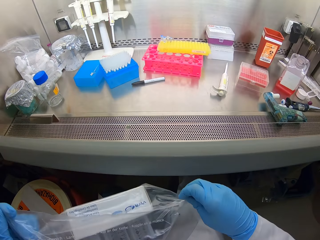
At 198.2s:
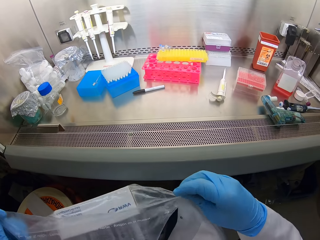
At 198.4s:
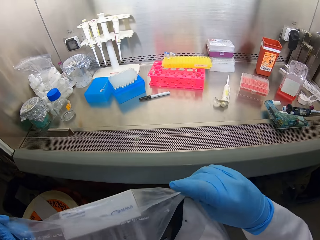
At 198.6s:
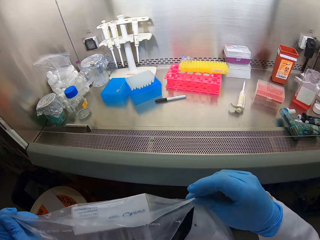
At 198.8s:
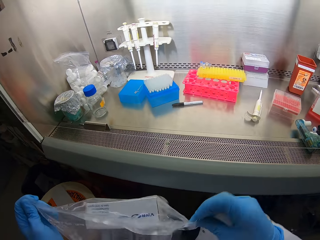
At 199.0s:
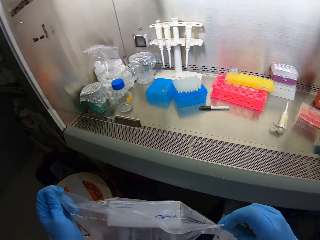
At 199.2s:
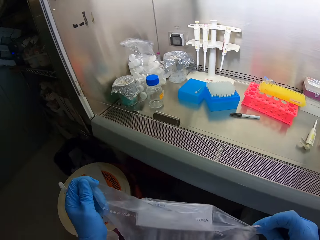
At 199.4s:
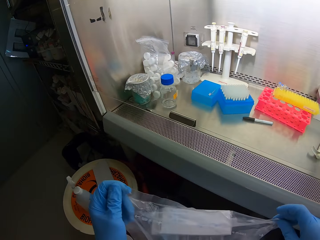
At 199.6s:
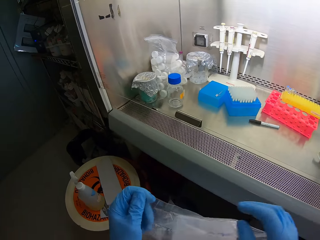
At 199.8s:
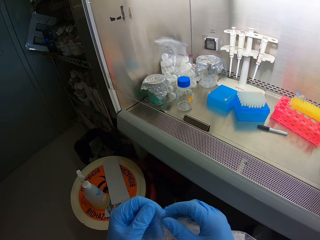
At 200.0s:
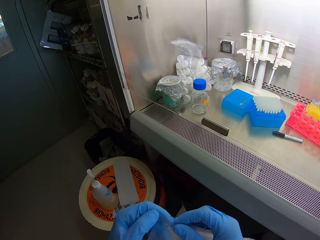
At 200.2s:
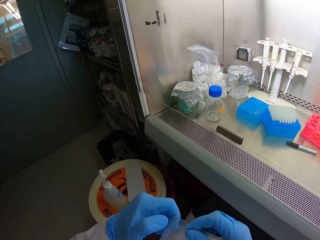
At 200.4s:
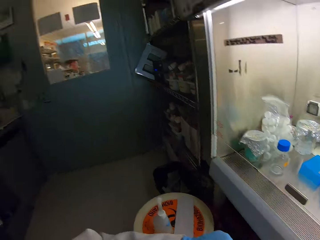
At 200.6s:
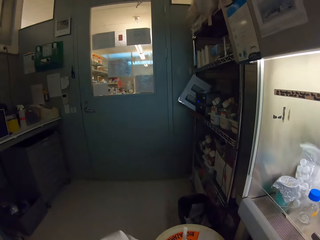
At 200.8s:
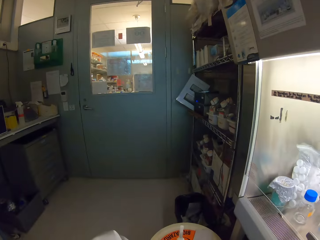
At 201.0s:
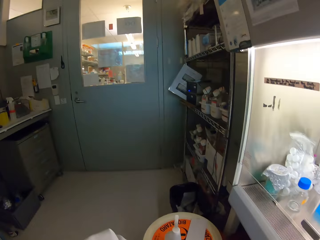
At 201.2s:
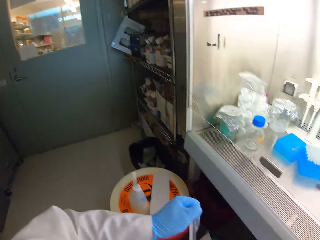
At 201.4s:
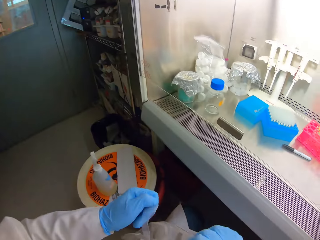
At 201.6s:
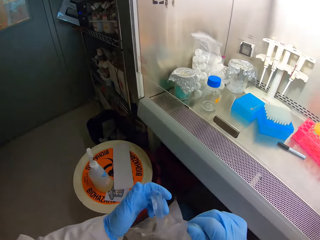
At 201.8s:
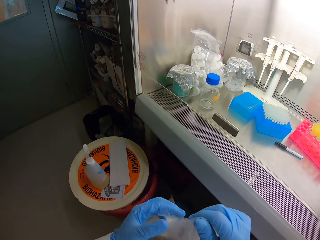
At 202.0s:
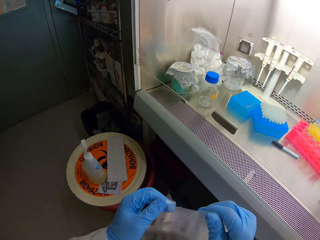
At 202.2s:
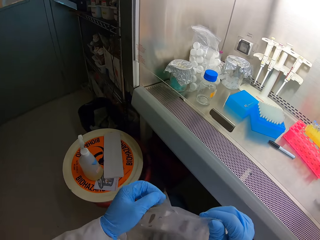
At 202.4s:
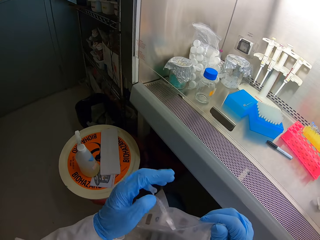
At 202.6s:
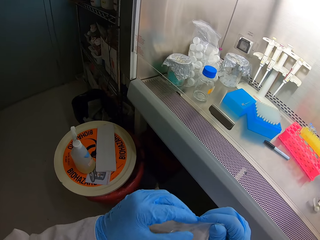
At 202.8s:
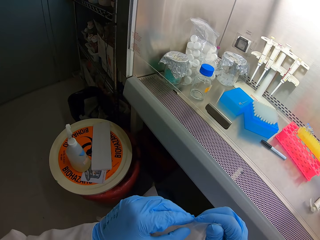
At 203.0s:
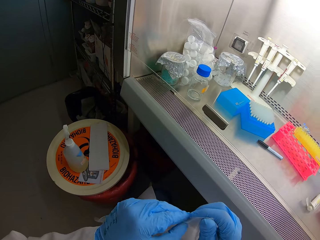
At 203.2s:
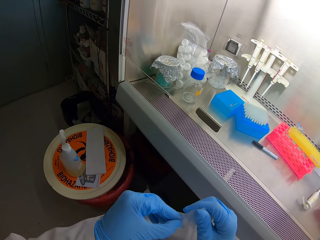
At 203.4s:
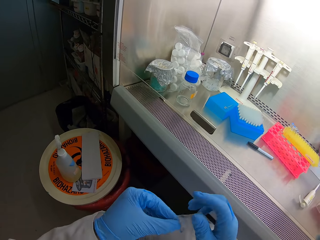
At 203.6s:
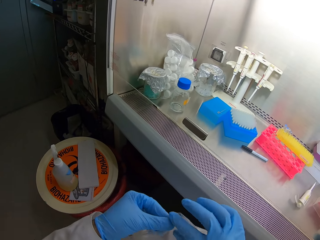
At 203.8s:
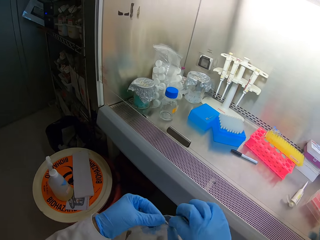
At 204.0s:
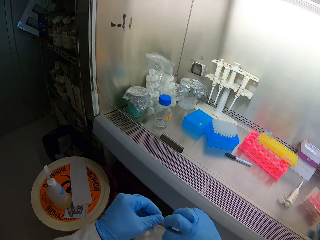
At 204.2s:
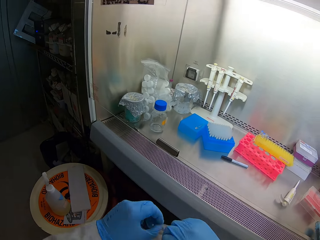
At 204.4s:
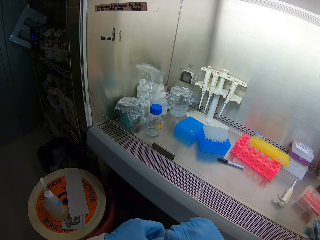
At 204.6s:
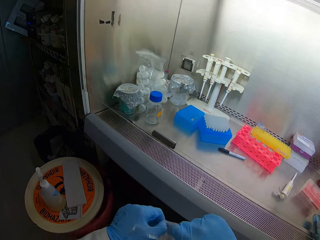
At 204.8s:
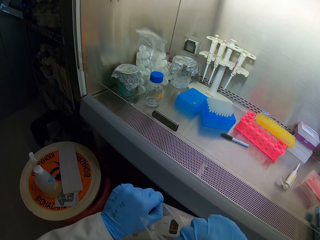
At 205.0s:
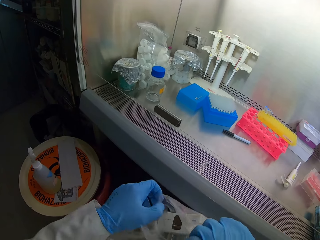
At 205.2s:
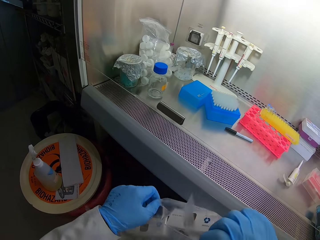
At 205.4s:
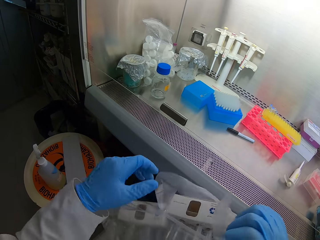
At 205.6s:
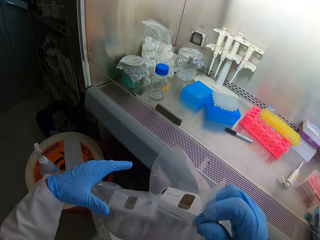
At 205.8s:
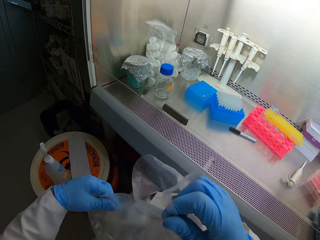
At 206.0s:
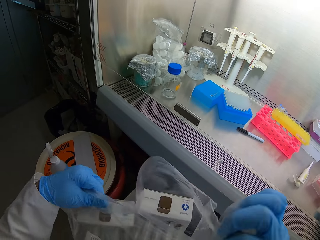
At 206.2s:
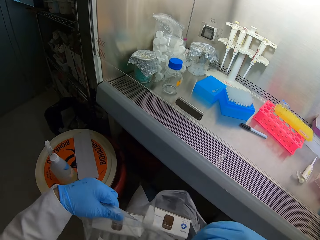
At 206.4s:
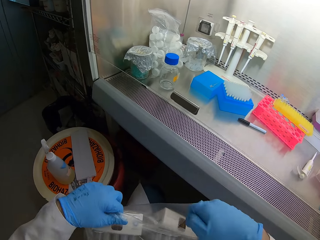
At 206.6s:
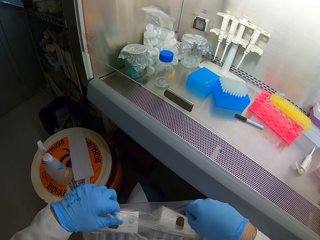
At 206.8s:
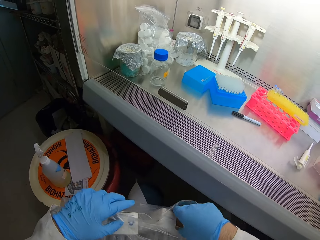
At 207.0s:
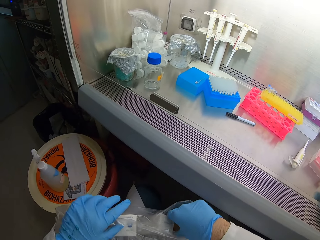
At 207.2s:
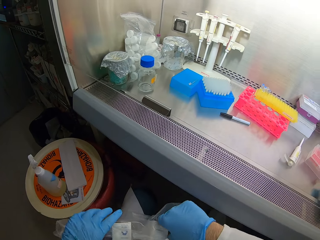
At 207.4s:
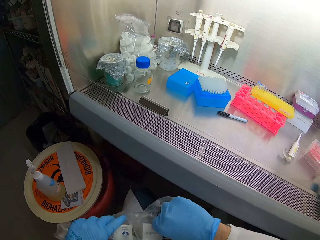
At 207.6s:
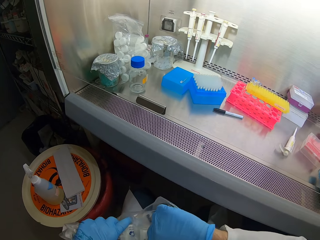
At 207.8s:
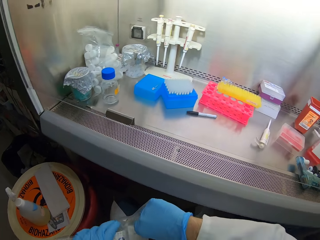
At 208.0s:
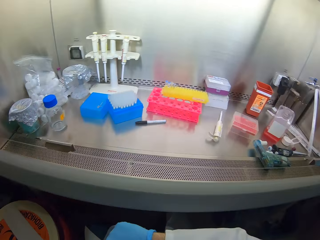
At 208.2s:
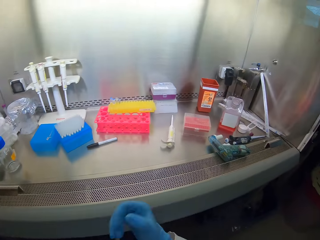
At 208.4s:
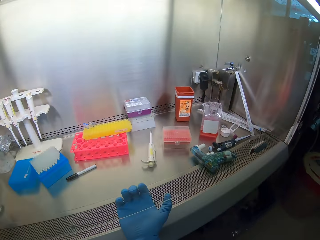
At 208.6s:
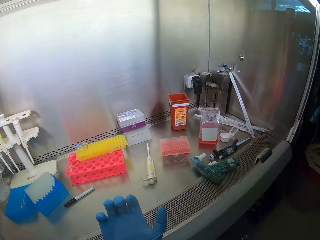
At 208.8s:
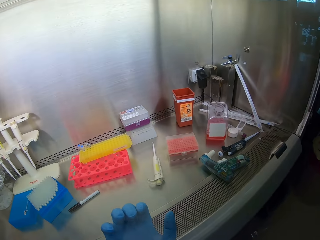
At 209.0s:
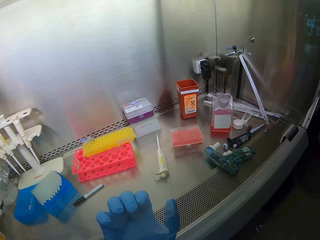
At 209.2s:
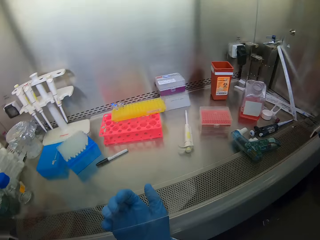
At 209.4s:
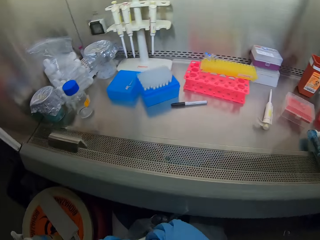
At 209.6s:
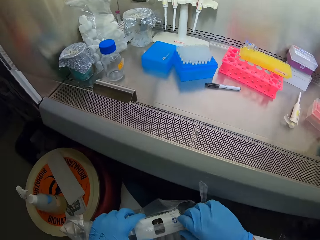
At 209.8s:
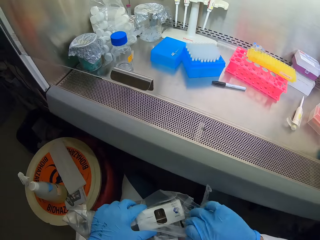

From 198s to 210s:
The camera wearer tears the plastic polythene bag.

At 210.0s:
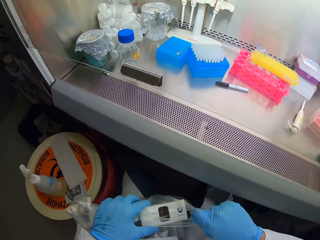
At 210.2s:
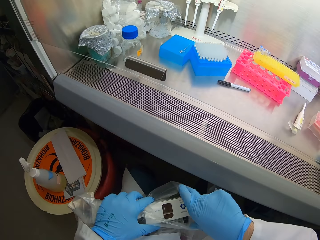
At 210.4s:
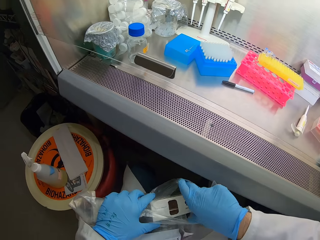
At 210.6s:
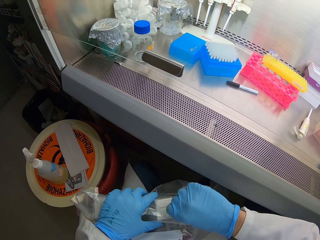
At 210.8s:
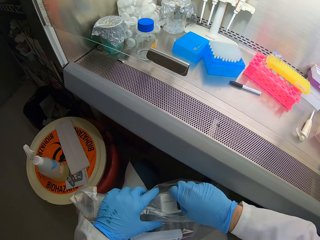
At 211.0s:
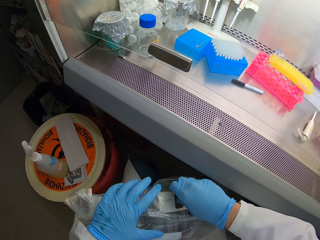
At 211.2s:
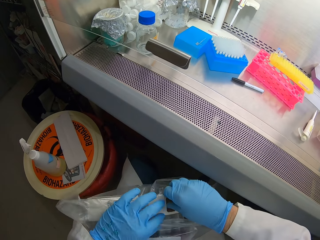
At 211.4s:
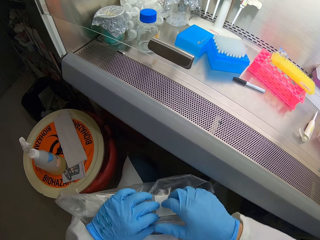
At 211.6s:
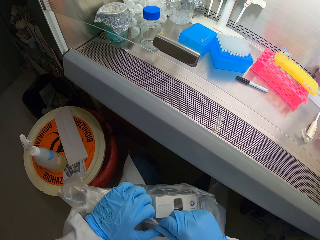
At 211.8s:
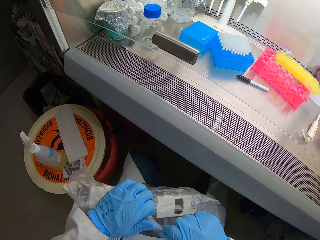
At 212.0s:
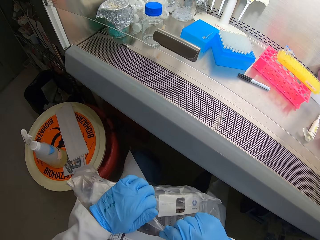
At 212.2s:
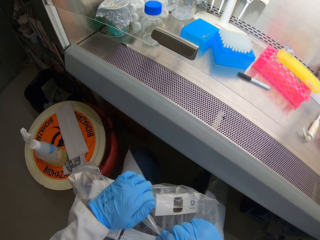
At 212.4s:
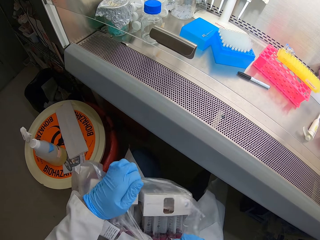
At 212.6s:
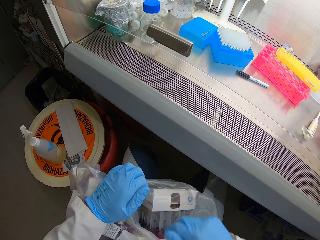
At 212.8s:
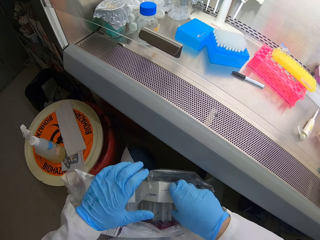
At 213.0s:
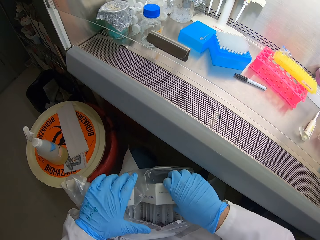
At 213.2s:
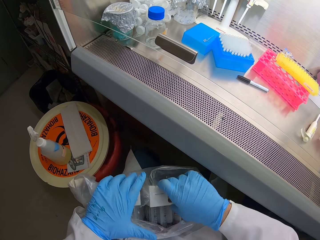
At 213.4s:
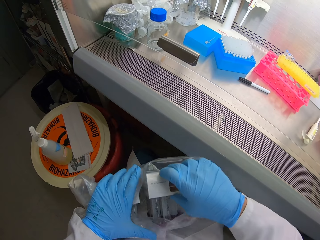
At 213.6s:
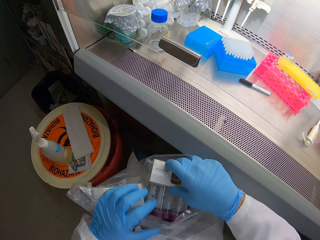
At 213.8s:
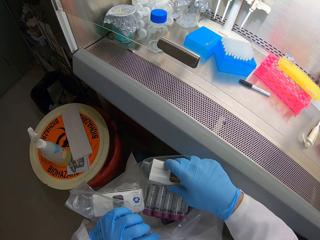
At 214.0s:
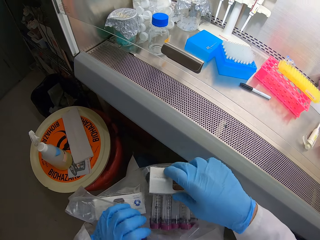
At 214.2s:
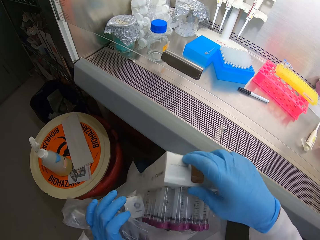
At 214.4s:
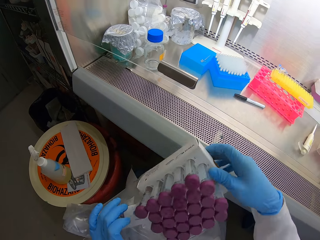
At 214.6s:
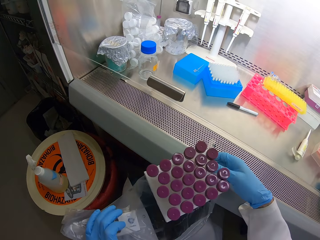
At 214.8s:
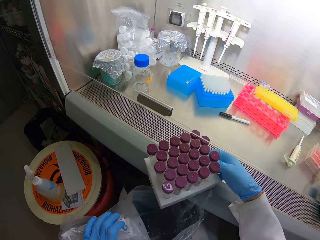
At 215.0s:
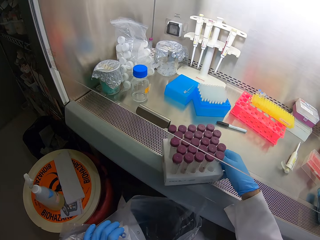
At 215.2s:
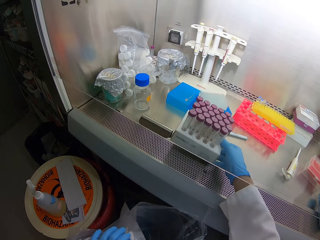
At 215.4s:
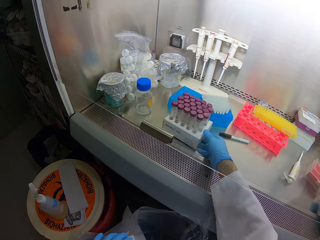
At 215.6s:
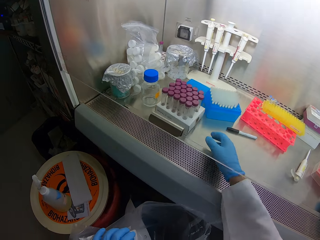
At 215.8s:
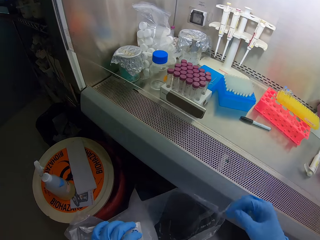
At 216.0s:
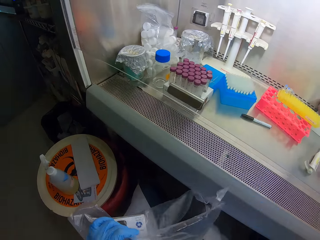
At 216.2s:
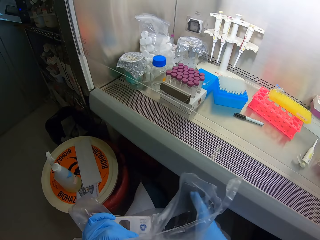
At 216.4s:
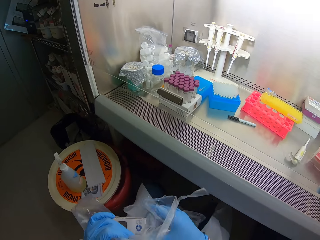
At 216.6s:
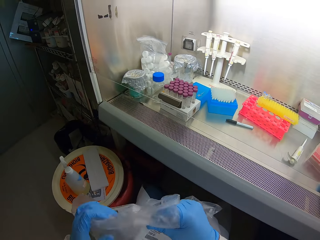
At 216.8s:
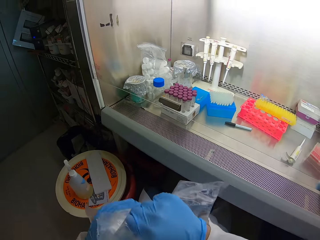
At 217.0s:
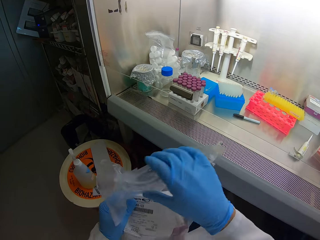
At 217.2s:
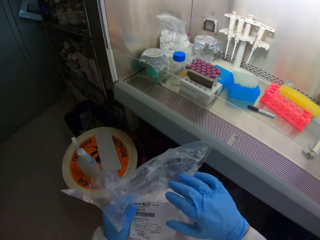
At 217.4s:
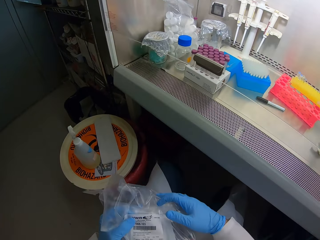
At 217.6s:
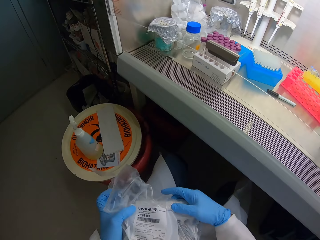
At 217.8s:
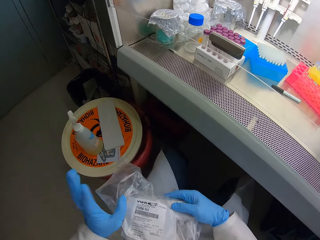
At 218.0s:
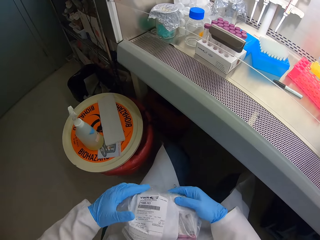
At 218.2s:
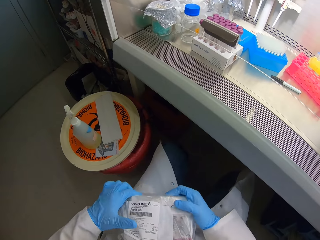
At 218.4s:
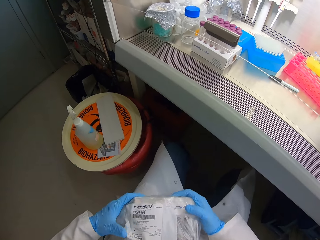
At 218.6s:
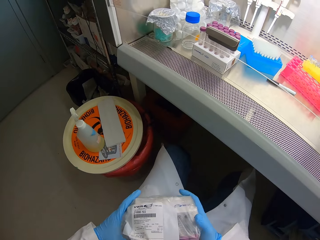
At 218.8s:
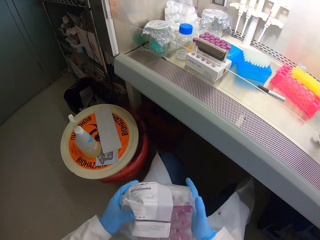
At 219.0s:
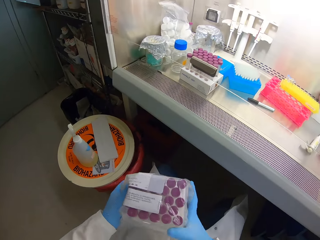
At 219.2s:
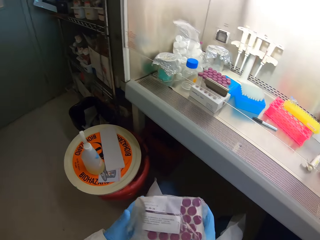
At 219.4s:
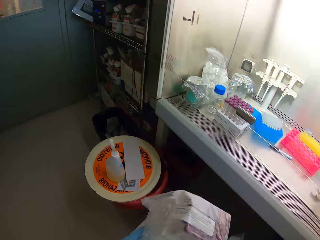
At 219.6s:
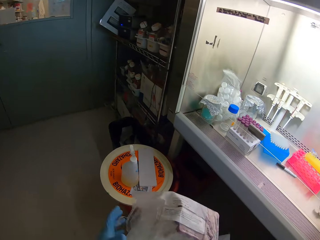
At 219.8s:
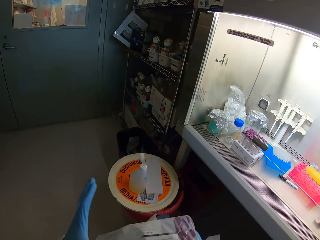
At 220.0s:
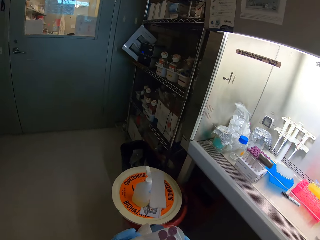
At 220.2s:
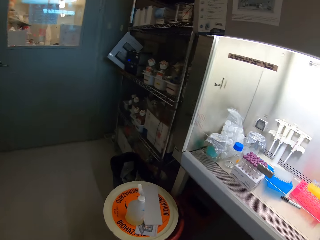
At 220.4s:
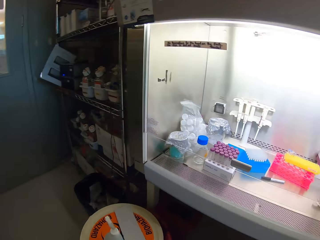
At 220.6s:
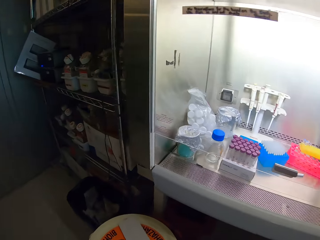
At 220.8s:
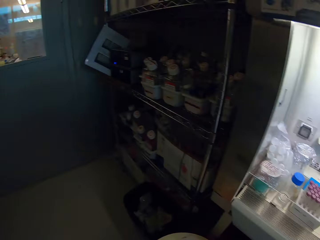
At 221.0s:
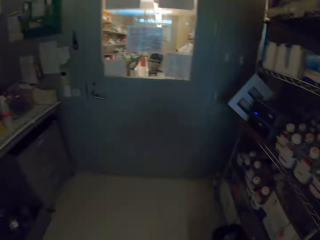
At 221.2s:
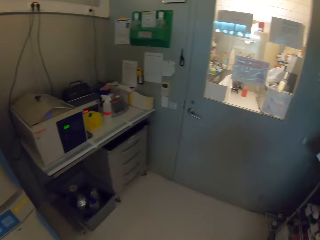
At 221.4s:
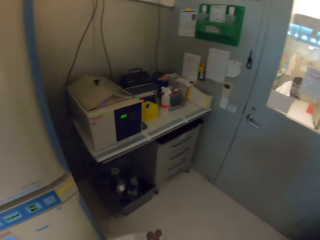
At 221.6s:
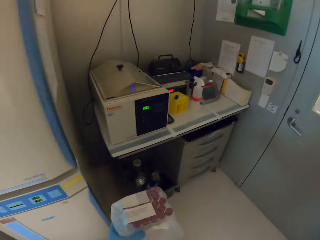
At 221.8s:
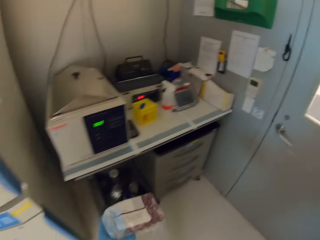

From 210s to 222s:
The camera wearer takes a box of test tubes. They hold cartons of test tubes. They place the test tubes in the cabinet. They wrap the plastic polythene bag.
